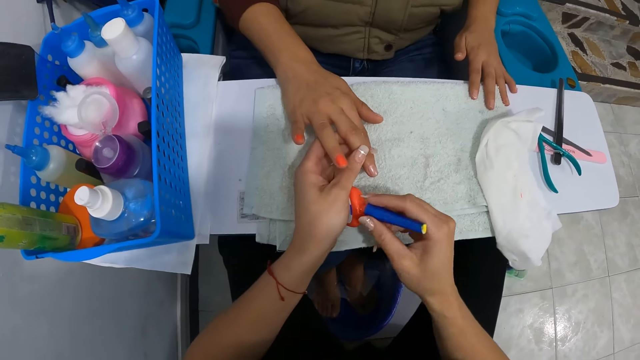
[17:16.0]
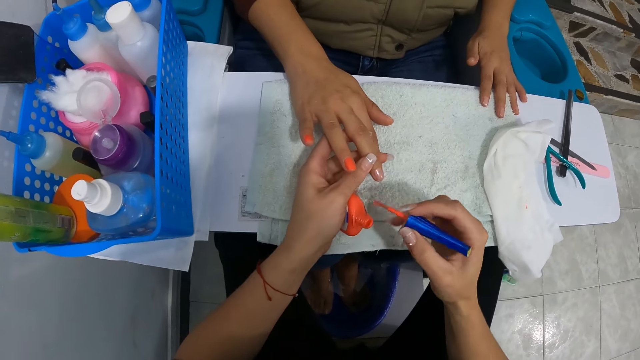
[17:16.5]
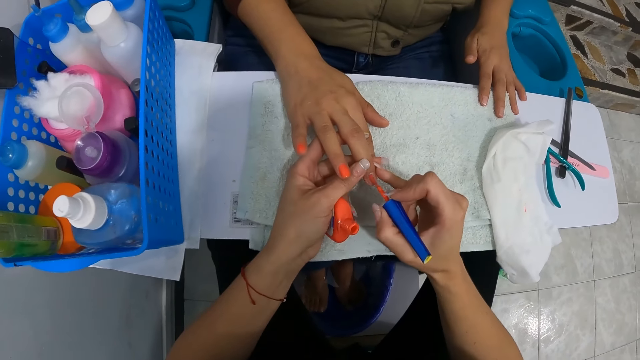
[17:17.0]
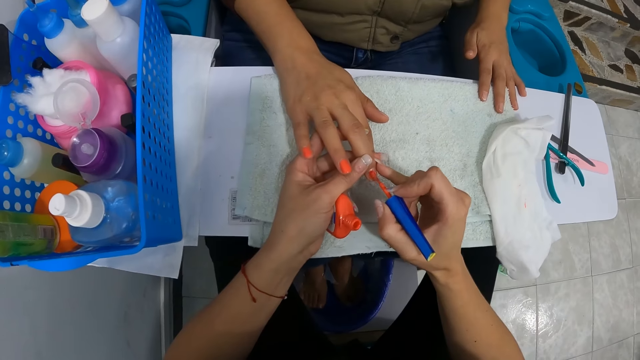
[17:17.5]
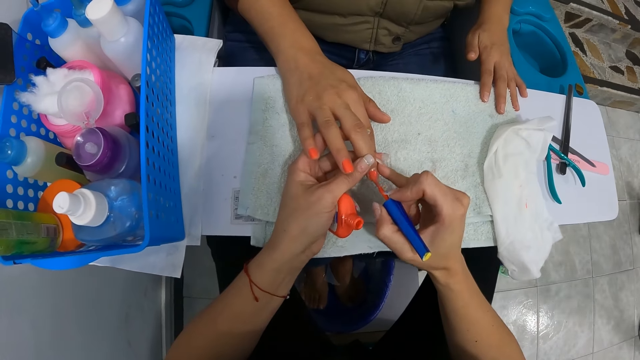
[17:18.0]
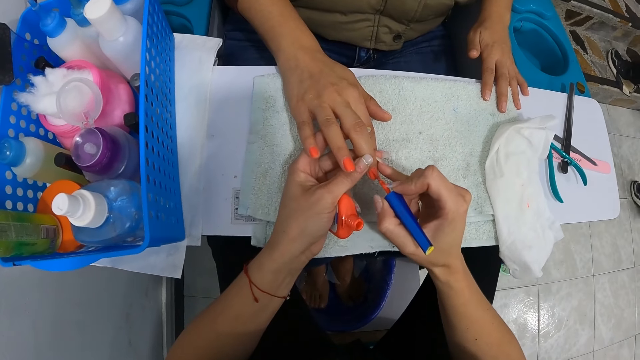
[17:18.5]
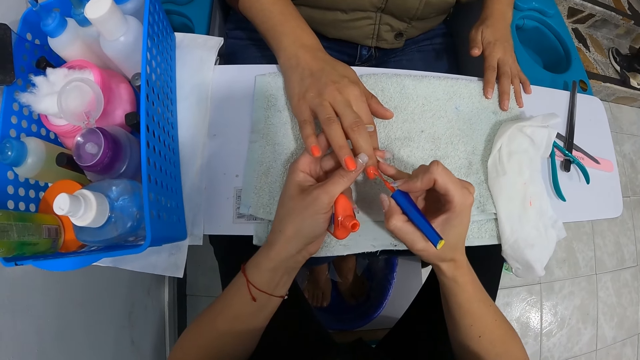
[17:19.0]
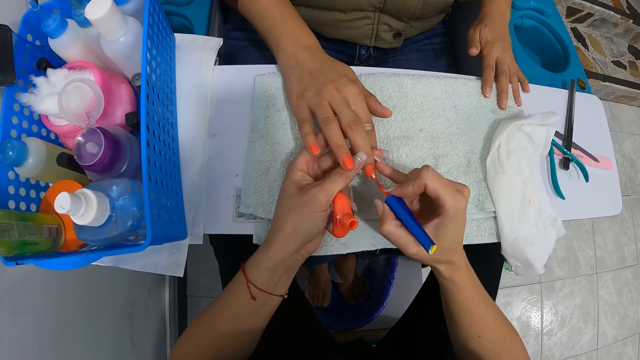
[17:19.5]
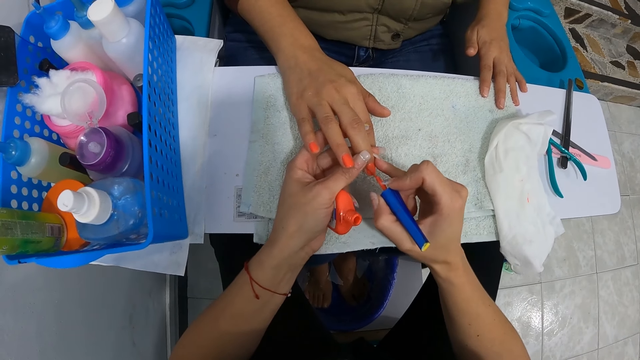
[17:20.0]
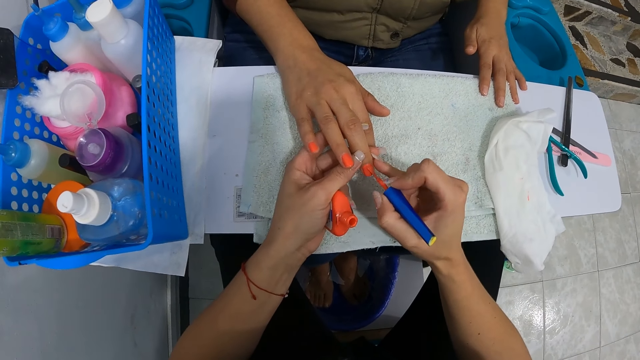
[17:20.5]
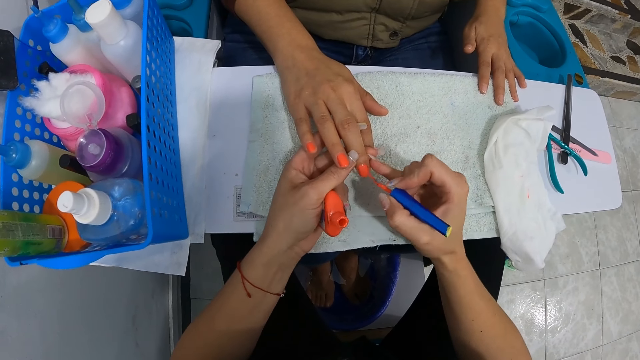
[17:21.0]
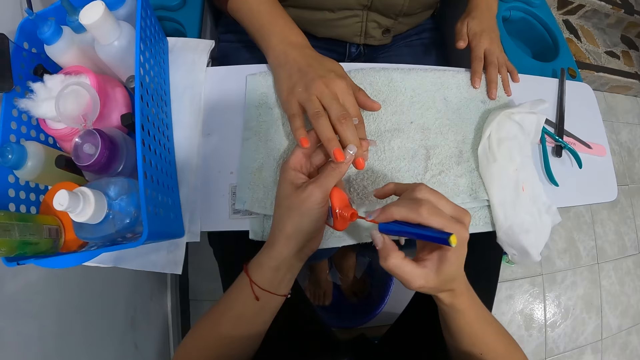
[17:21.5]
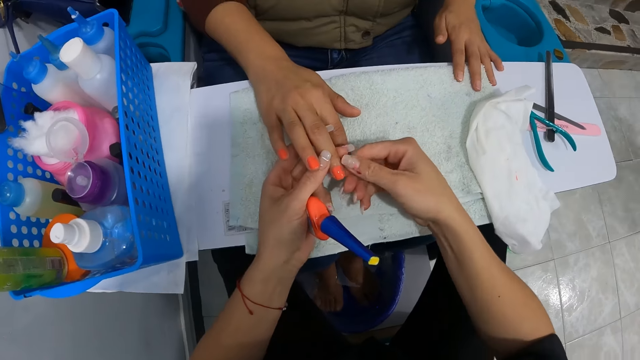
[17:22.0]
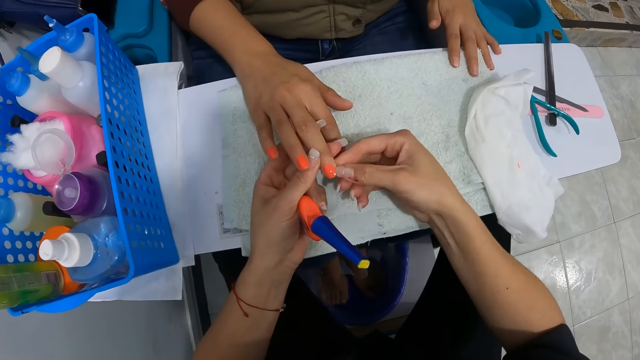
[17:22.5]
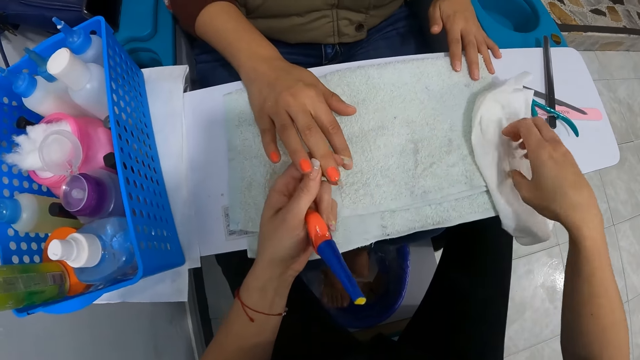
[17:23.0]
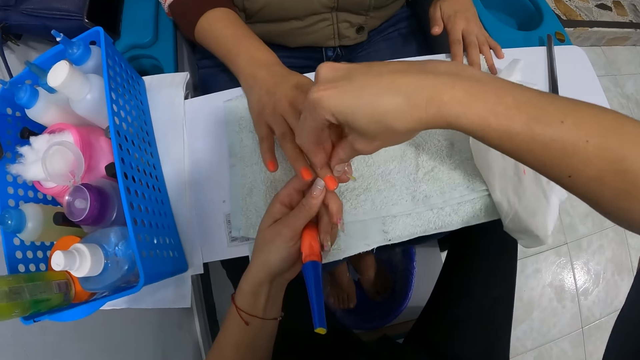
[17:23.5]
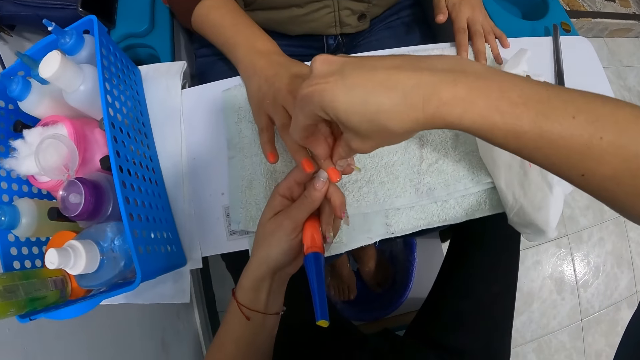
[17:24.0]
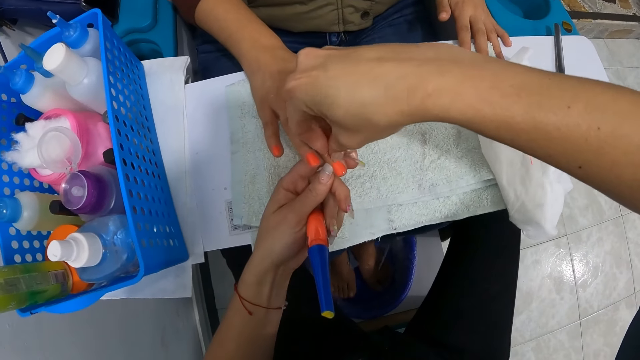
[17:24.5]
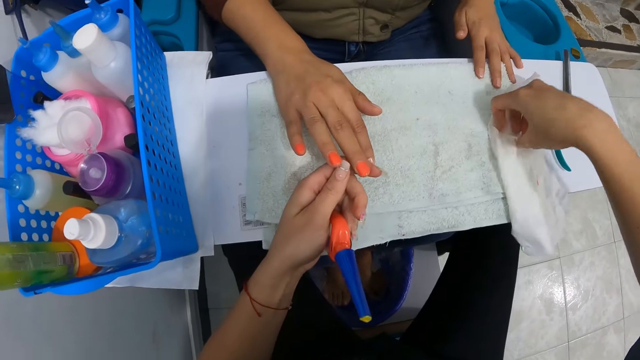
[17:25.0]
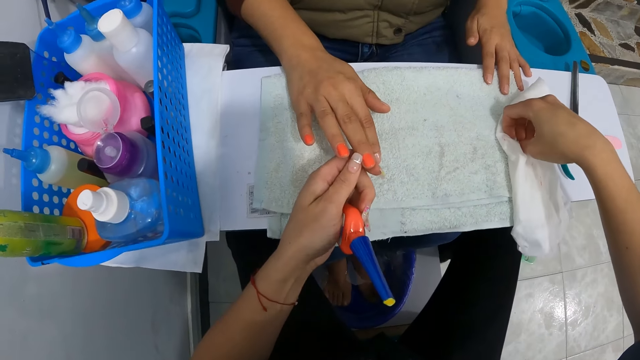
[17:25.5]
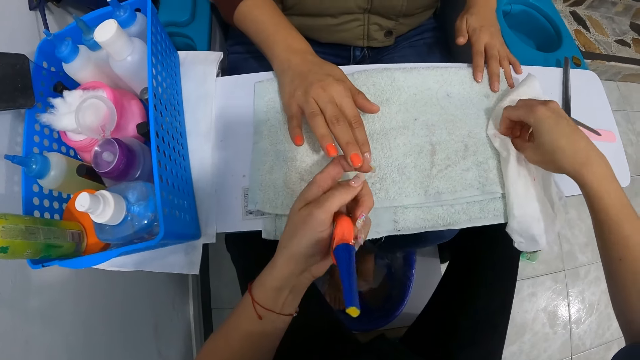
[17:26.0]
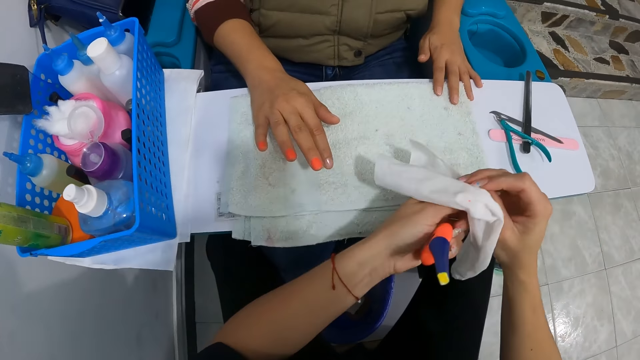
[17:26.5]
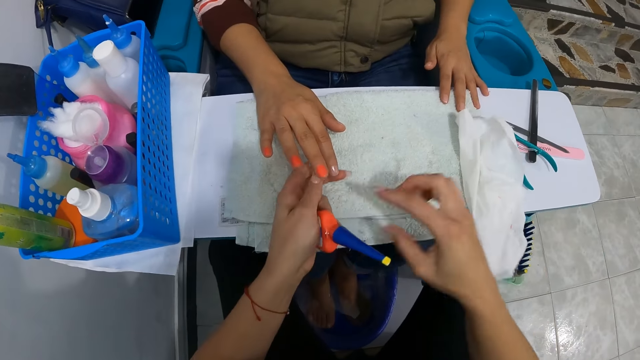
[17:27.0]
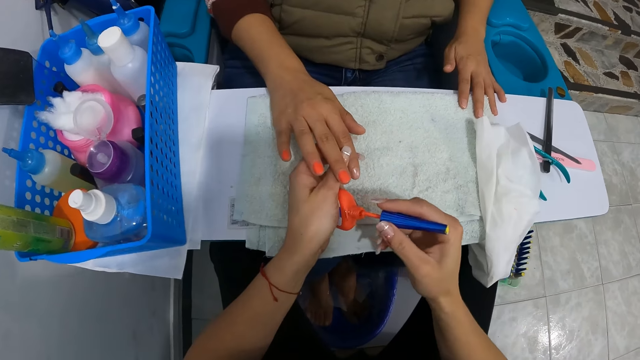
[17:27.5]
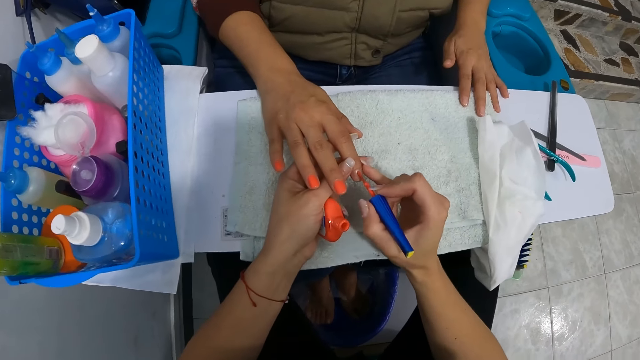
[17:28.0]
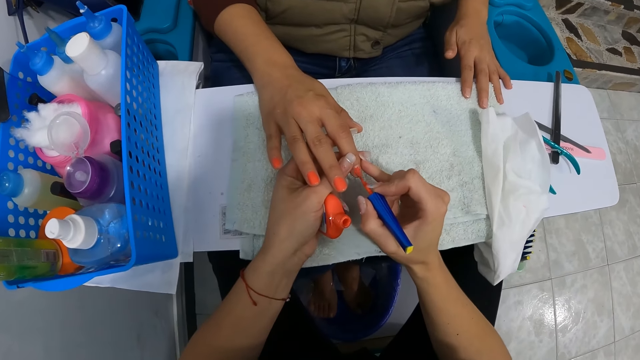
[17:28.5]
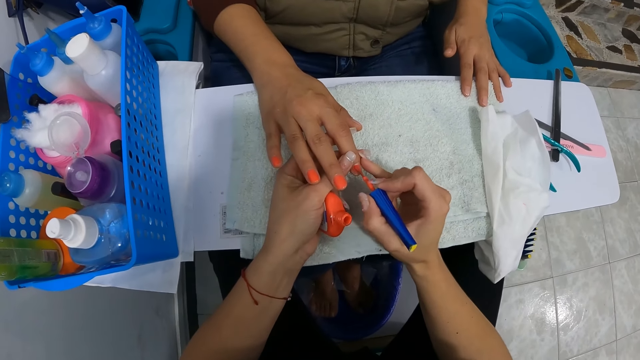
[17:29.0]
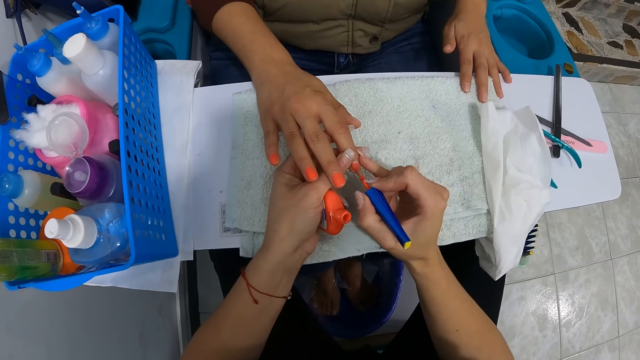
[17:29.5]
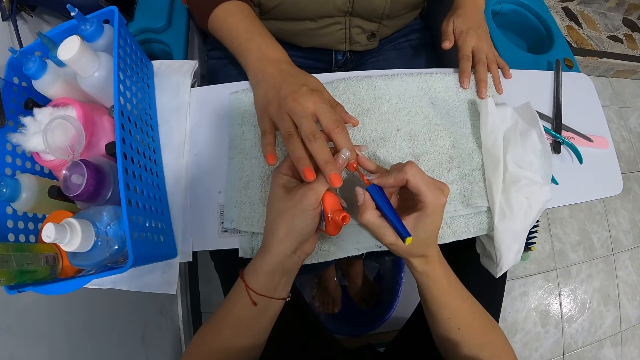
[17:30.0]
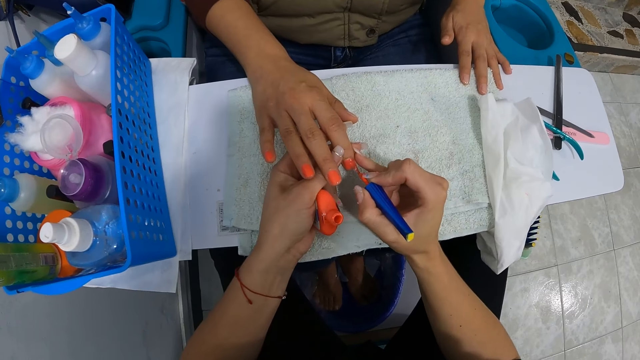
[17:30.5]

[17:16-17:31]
The camera wearer picks up the nail polish brush from the bottle of nail polish with her right hand. She applies nail polish on a woman's right hand nail with the nail polish brush with her right hand. Another woman walks past the camera wearer. The camera wearer puts the nail polish brush into the bottle of nail polish with her right hand. She cleans the finger with her right hand. She wipes the excess nail polish with her finger. She wipes her right hand on the paper towel. She cleans the finger with her right hand. She wipes her right hand on the paper towel. She picks up the paper towel from the table with her right hand. She cleans her left hand with the paper towel with her right hand. She drops the paper towel on the table with her right hand. She holds a finger with her left hand. She picks up the nail polish brush from the bottle of nail polish with her right hand. She applies nail polish on the first woman's right hand nail with the nail polish brush with her right hand.

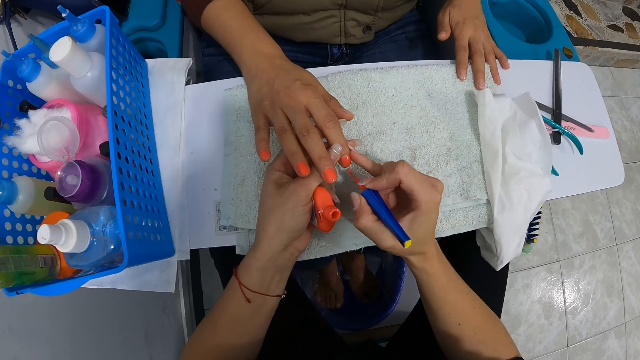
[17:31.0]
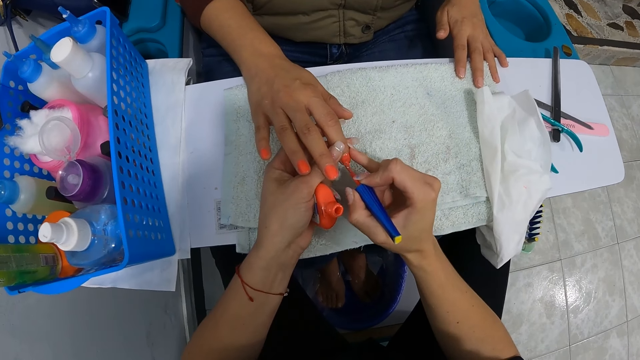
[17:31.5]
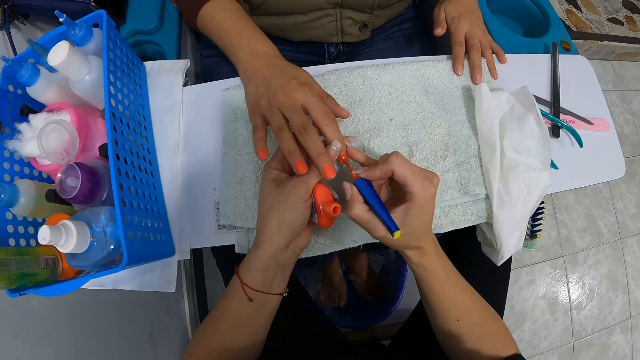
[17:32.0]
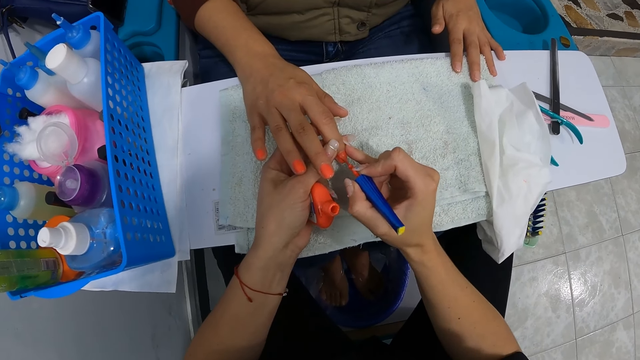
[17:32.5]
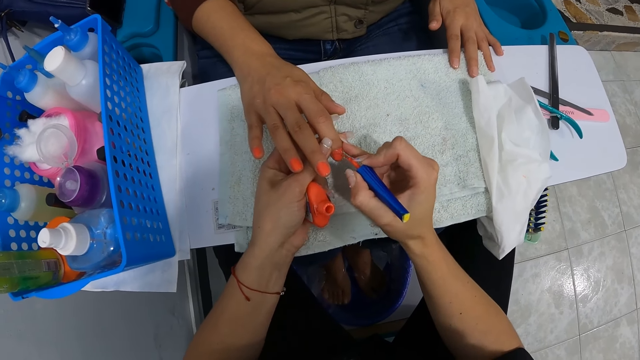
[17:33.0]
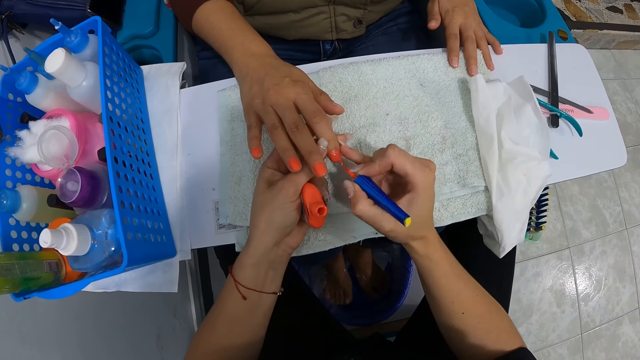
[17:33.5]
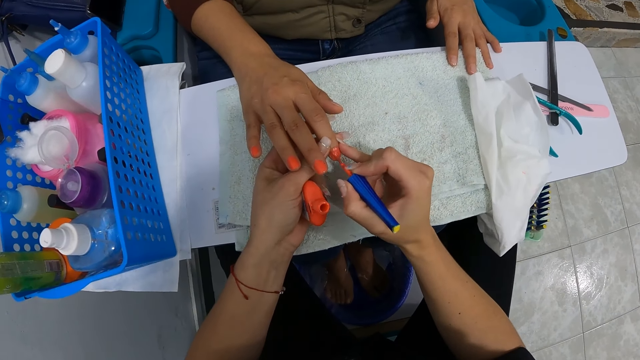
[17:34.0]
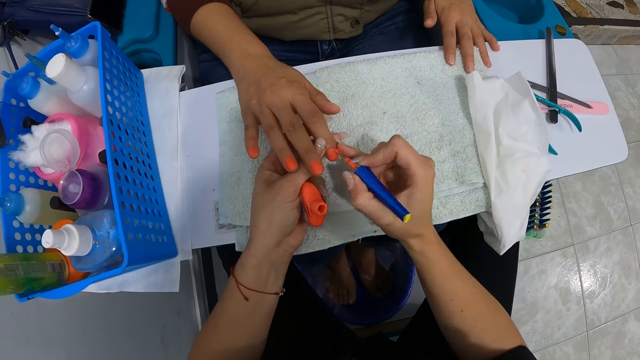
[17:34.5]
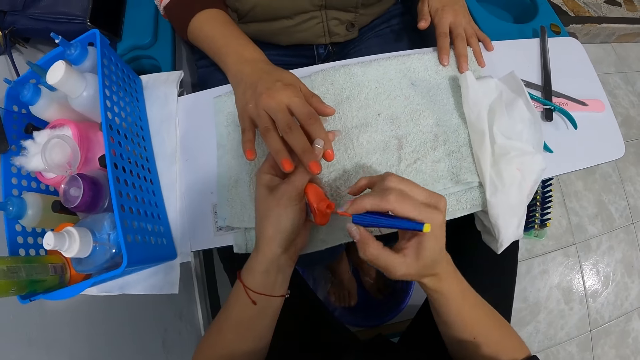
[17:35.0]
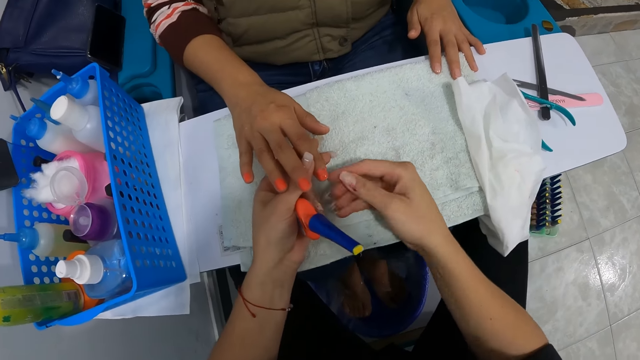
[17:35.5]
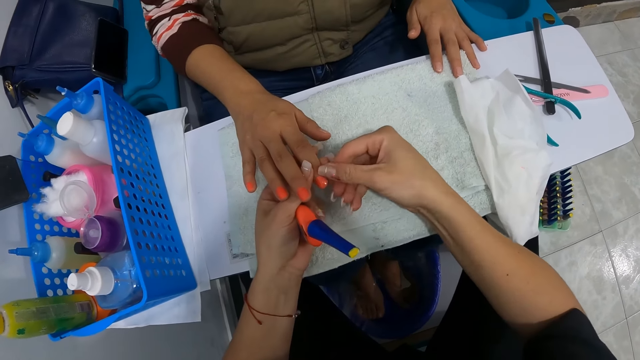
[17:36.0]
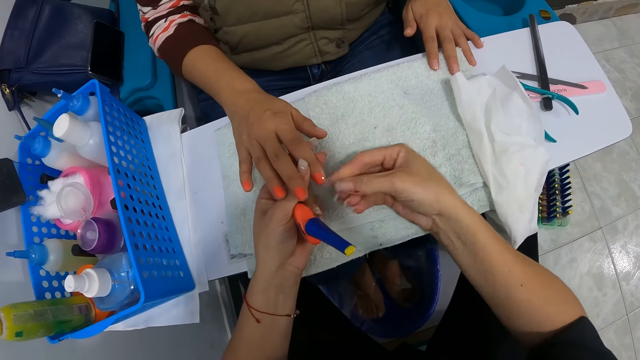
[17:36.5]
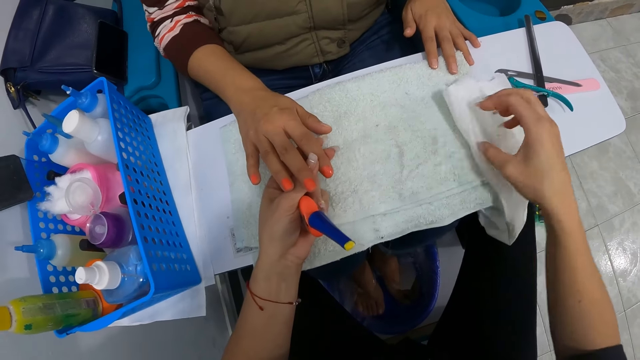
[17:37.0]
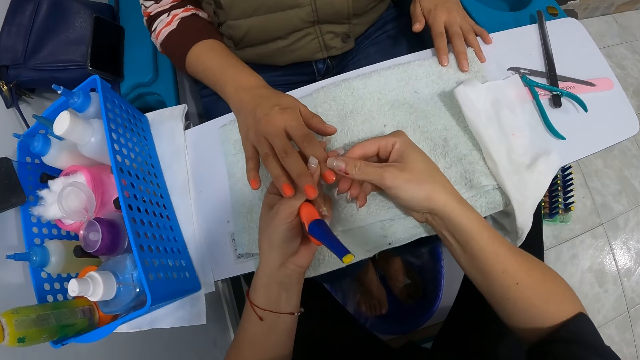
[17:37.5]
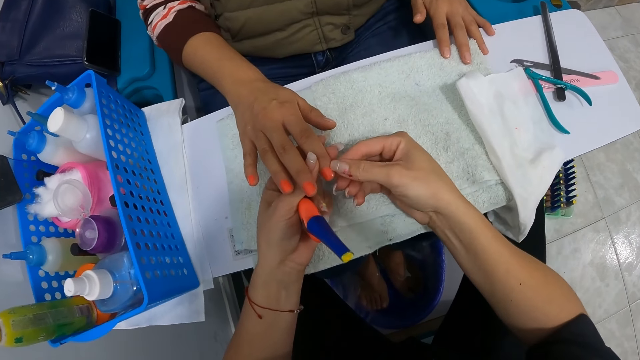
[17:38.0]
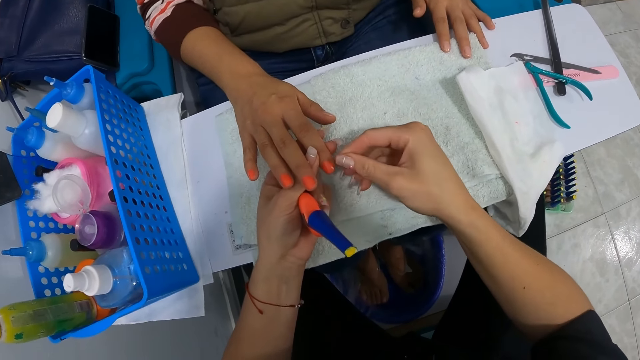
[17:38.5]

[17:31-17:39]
The camera wearer puts the nail polish brush into the bottle of nail polish with her right hand. She cleans the finger with her right hand. She wipes the excess nail polish with her finger. She wipes her right hand on the paper towel. She cleans the finger with her right hand.
